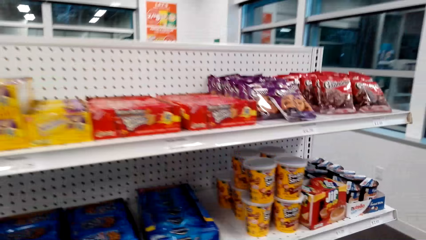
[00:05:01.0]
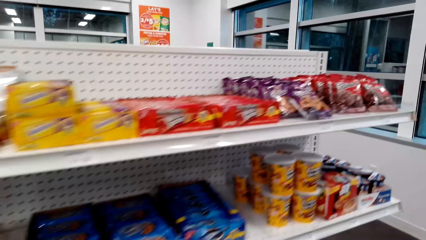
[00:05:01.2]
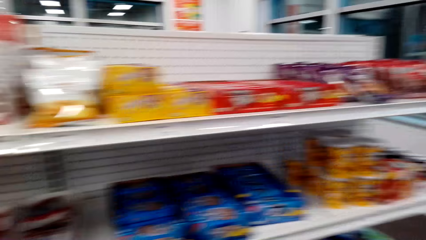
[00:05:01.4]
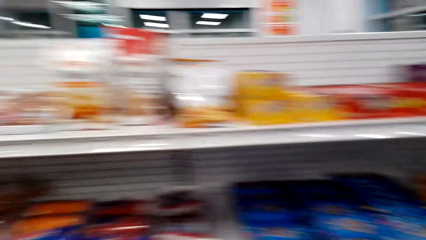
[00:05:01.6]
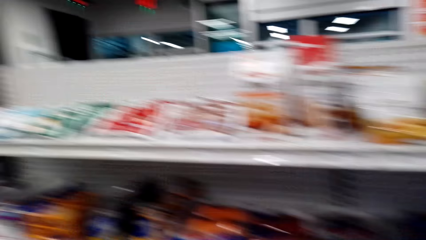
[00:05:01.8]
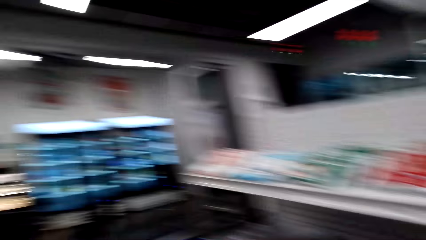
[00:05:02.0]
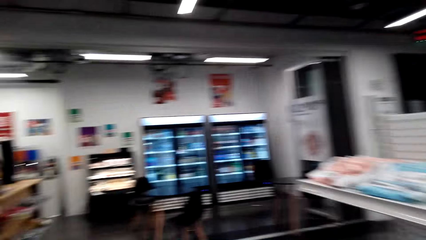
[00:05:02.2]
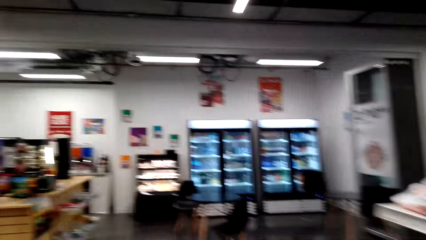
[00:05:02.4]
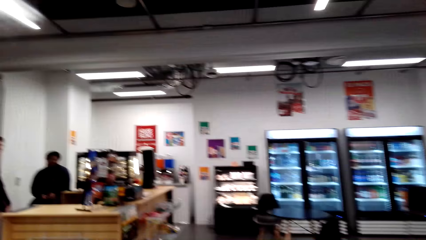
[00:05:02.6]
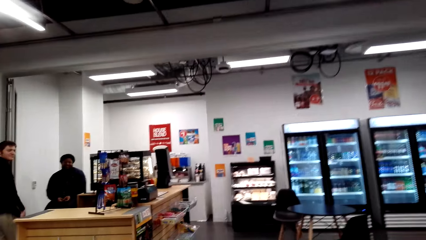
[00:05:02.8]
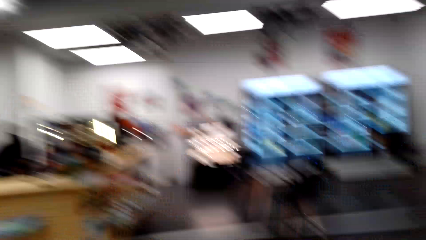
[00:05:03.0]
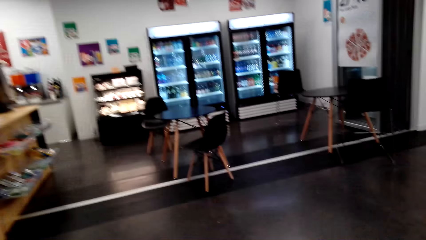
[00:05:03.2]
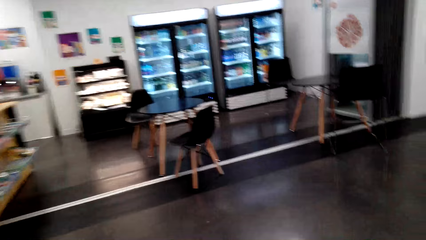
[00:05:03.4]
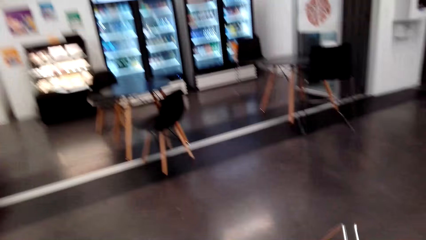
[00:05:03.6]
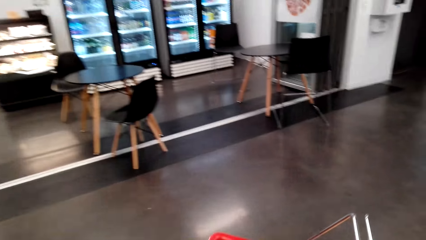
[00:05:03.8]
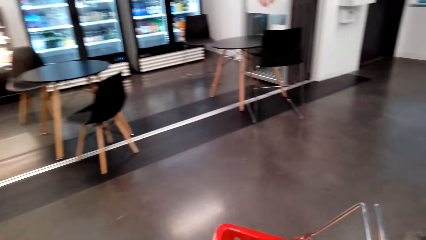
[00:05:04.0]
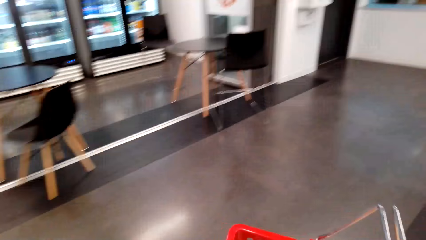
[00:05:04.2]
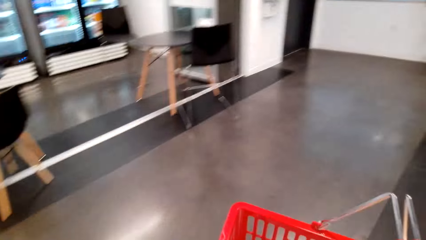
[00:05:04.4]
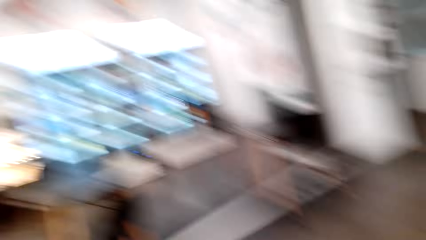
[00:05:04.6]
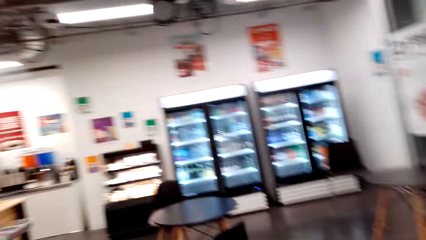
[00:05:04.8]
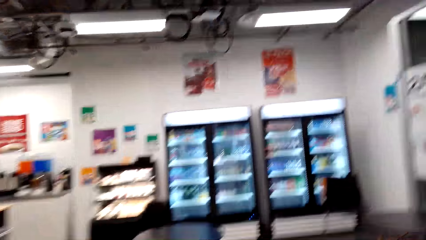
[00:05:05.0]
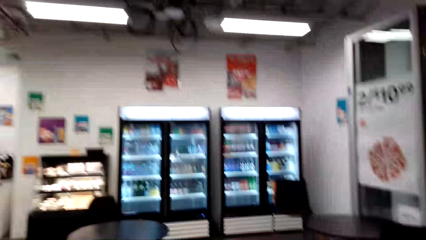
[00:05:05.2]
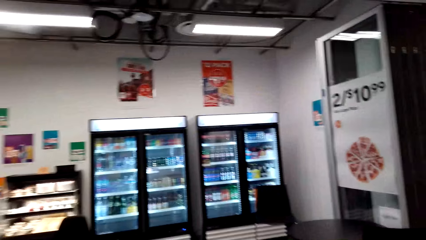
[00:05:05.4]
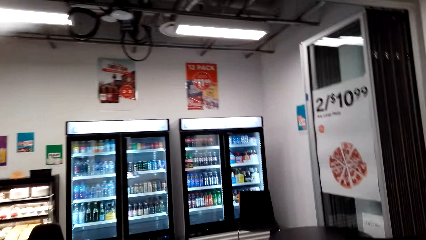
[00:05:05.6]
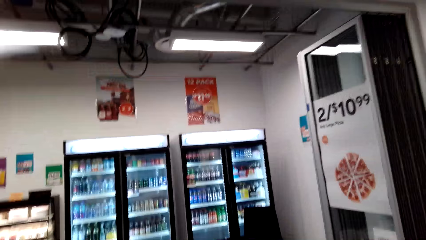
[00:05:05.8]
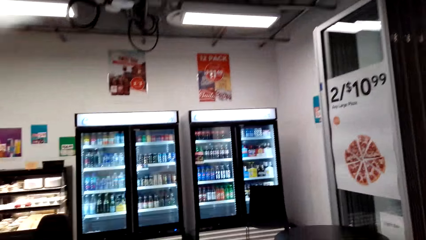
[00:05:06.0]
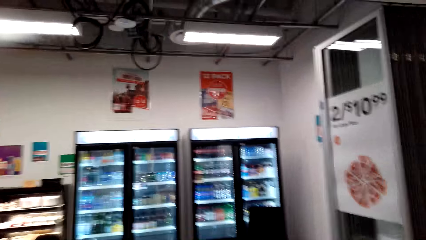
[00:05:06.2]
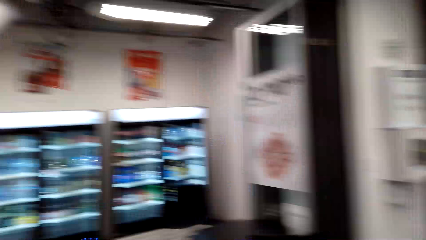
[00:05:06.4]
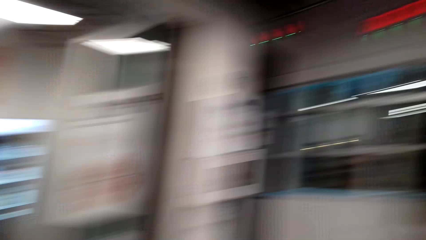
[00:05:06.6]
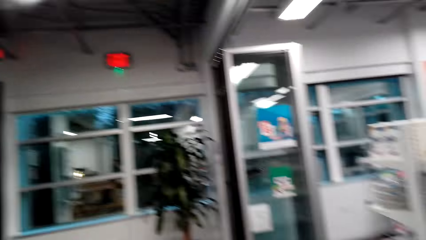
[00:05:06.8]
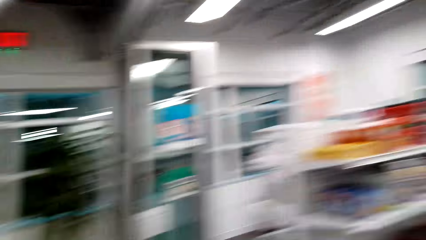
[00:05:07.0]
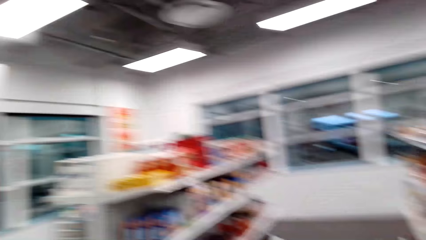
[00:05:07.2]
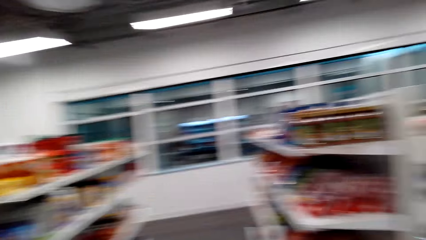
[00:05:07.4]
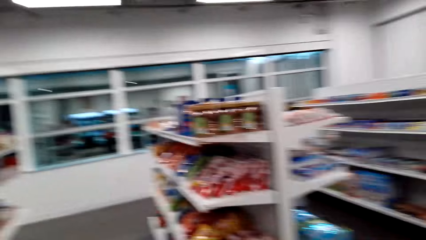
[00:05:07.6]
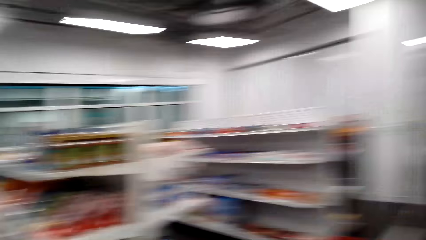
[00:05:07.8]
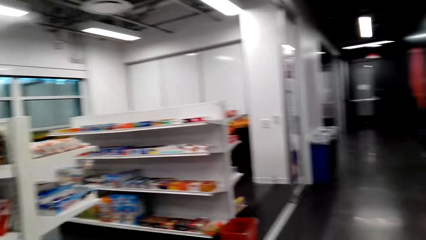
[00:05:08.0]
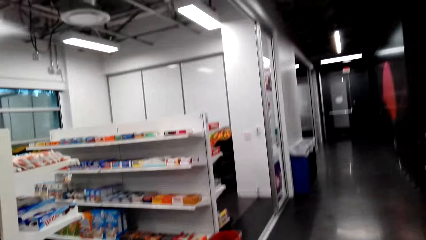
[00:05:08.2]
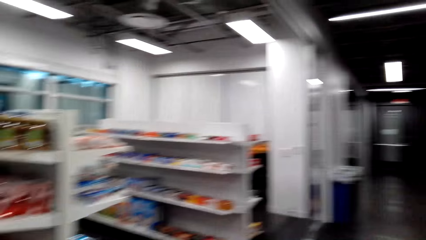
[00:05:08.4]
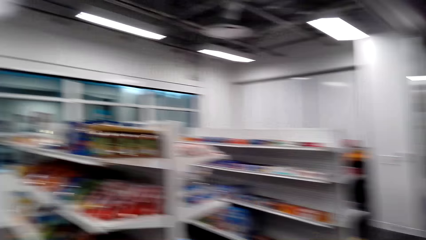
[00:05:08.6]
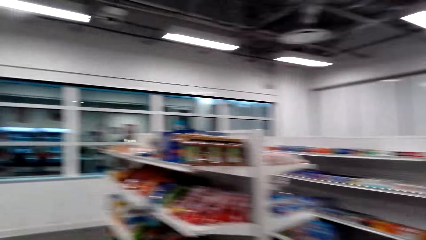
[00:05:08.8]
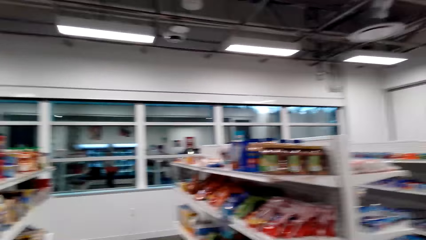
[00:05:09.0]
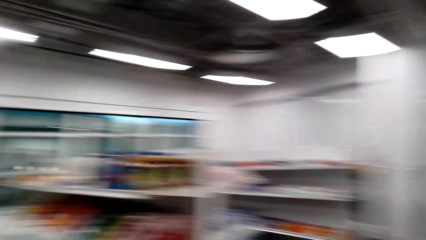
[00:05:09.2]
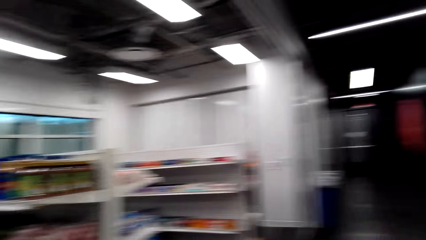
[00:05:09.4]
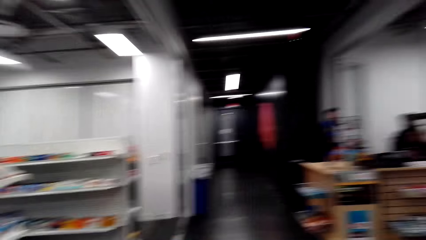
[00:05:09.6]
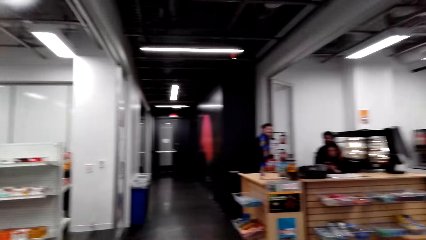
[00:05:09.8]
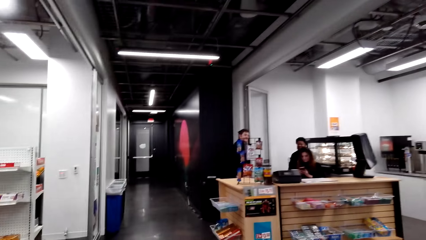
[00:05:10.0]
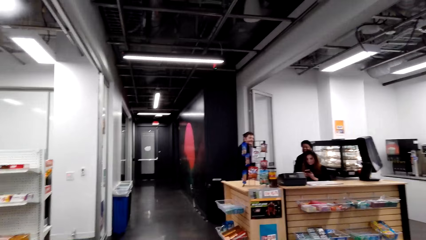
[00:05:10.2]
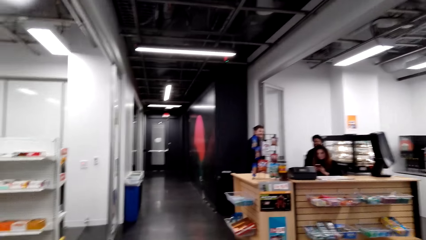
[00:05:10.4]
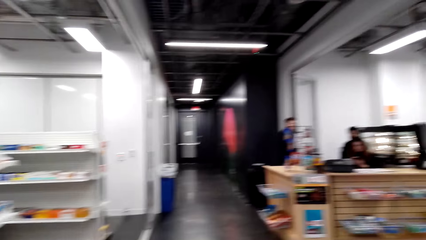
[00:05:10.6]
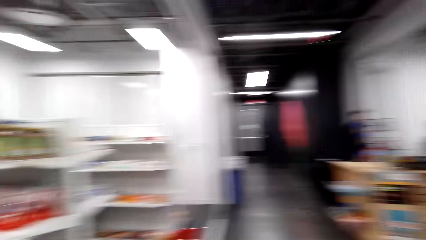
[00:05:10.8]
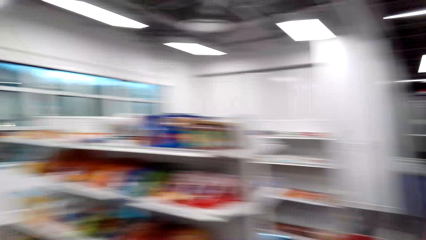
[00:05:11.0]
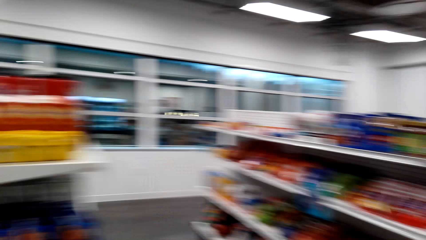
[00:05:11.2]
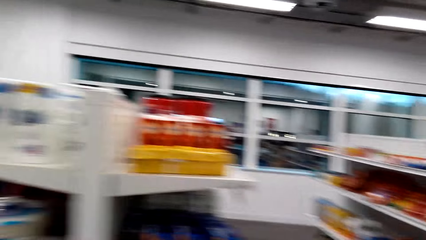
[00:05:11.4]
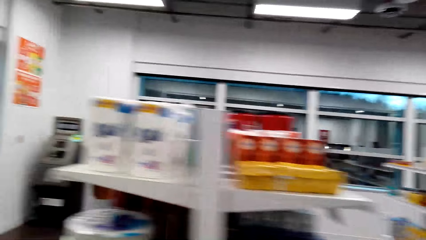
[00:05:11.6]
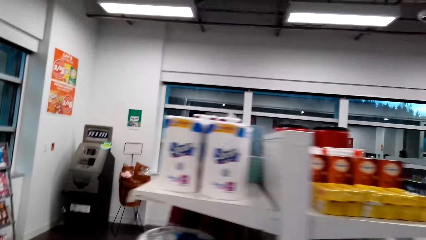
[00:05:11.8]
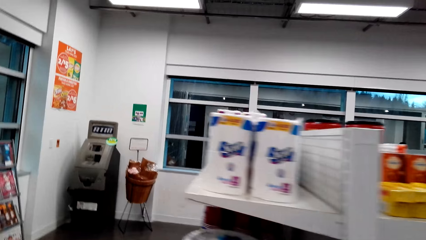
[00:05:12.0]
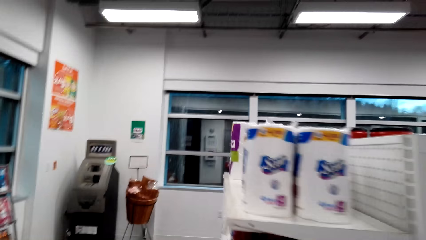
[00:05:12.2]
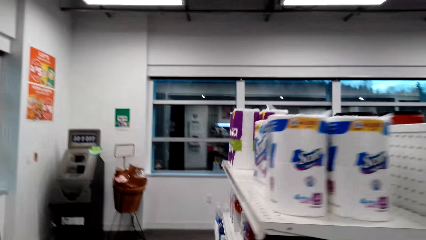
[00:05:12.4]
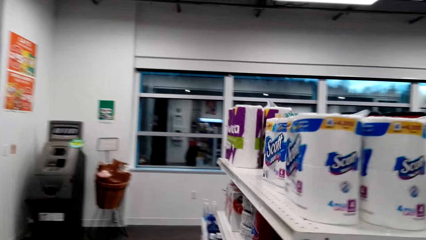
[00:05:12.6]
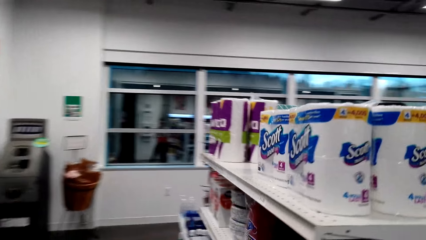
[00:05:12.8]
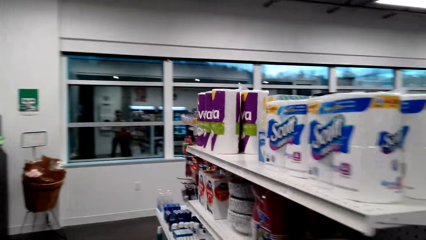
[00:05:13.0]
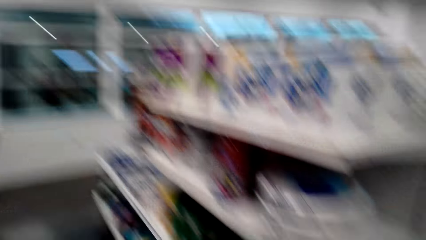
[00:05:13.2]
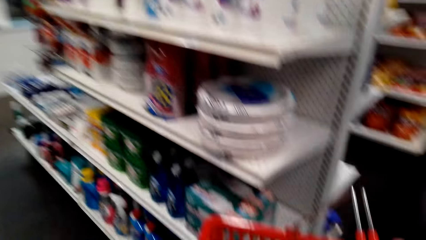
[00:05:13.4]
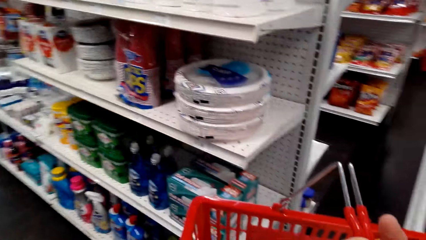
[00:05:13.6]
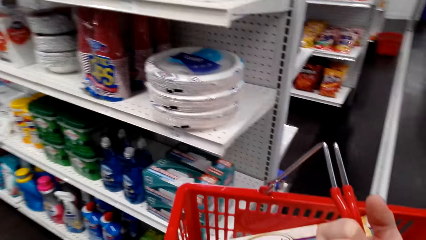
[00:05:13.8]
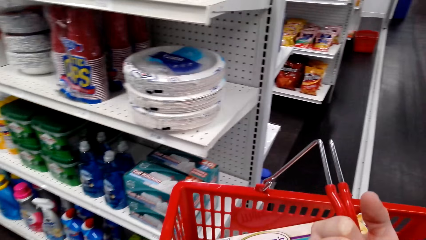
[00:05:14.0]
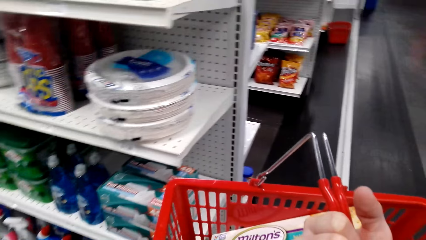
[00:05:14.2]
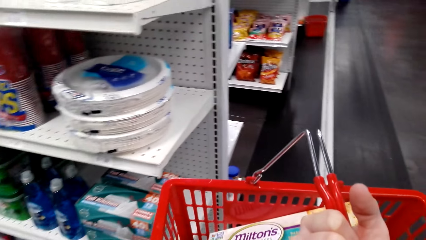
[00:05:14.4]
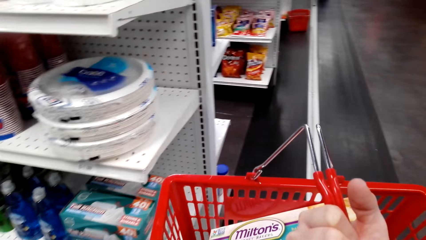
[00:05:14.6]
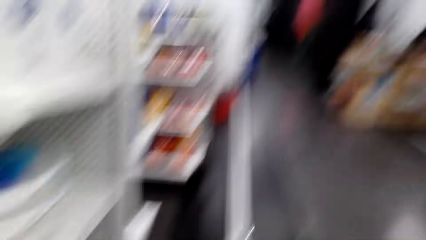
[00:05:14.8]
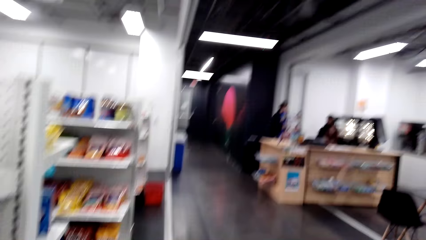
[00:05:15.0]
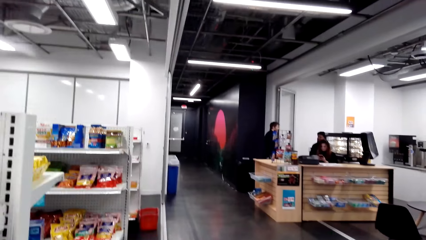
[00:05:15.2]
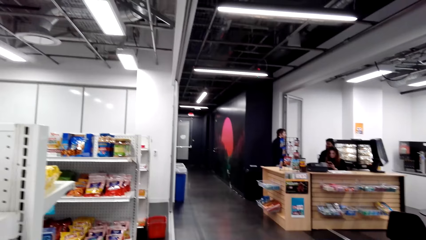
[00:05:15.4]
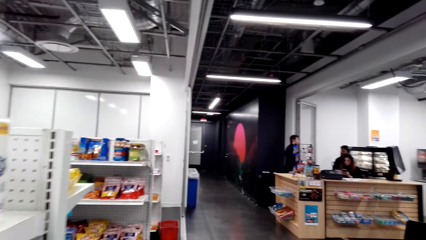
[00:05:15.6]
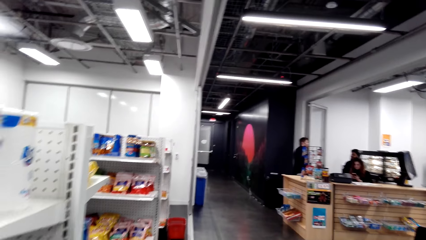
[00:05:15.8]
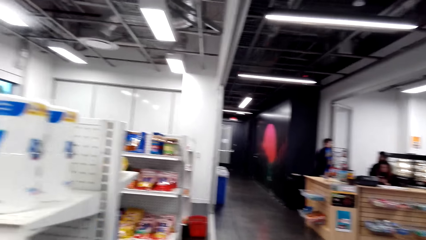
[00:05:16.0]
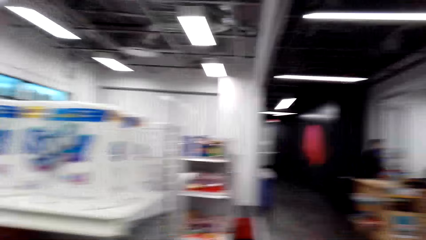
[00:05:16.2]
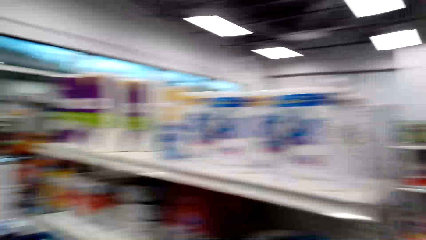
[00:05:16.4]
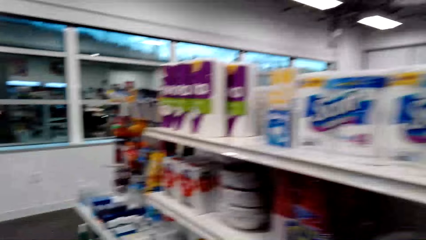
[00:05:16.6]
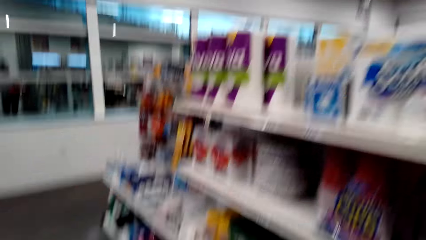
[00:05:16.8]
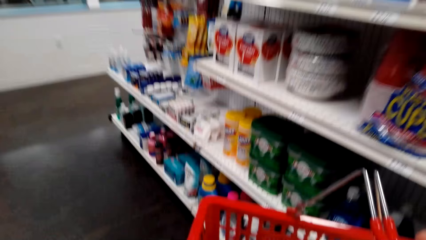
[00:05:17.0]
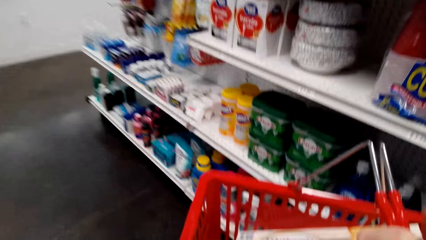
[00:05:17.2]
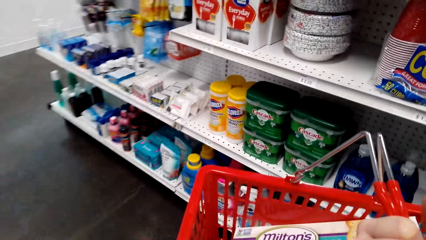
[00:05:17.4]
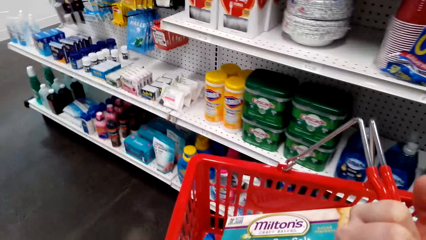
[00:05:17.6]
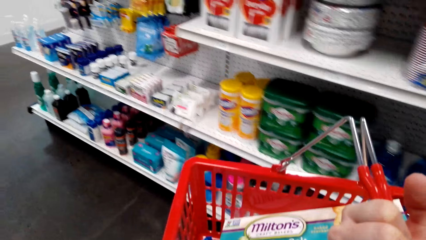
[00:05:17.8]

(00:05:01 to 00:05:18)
A man looks around. The camera wearer walks around. The man looks around. The man looks around again. The camera wearer looks around.
